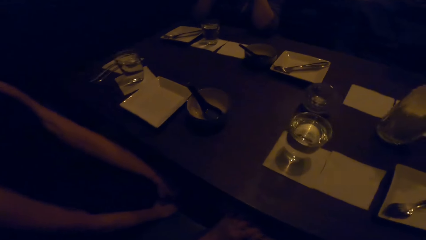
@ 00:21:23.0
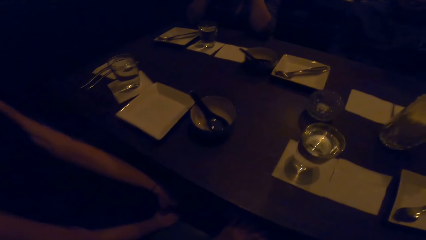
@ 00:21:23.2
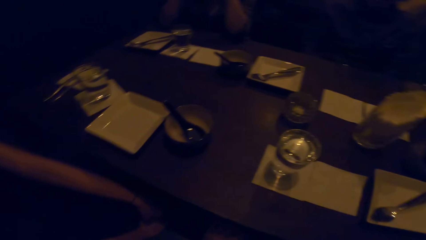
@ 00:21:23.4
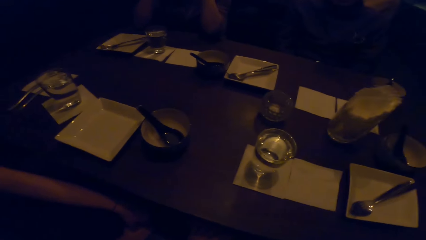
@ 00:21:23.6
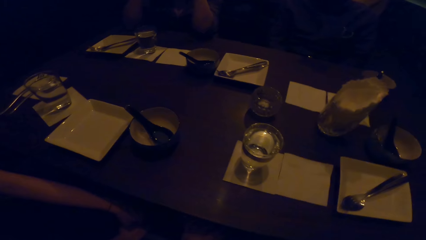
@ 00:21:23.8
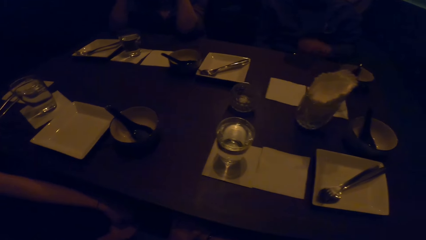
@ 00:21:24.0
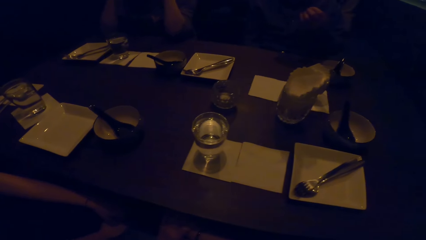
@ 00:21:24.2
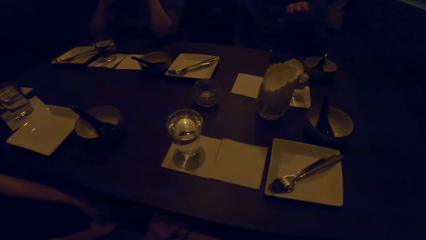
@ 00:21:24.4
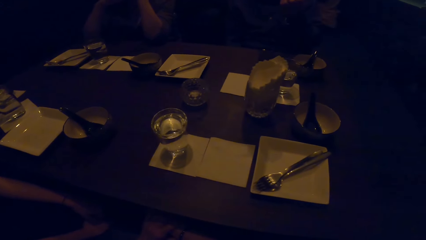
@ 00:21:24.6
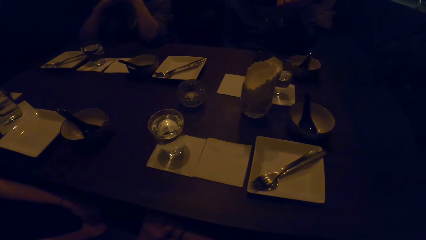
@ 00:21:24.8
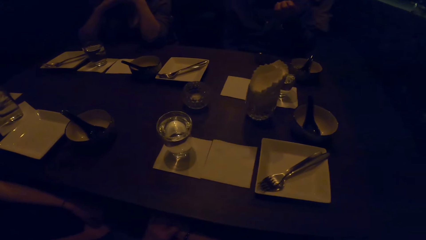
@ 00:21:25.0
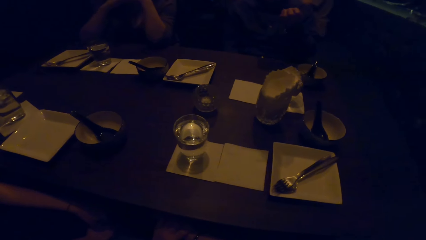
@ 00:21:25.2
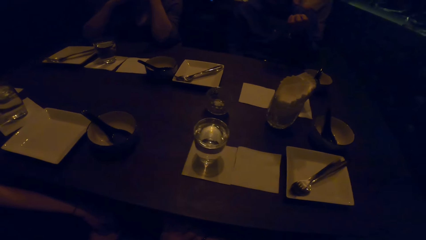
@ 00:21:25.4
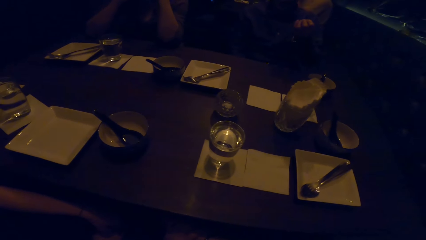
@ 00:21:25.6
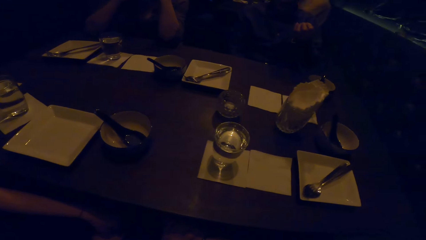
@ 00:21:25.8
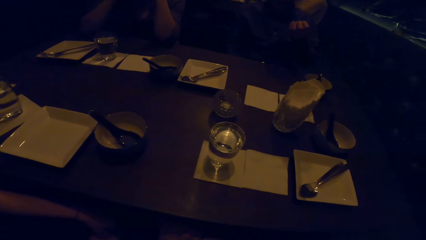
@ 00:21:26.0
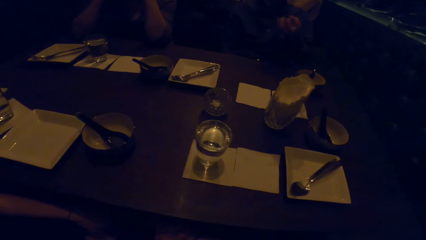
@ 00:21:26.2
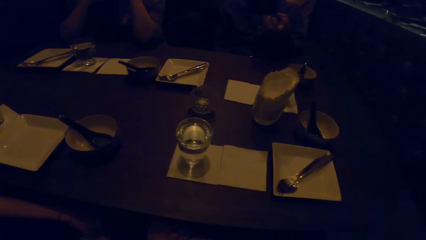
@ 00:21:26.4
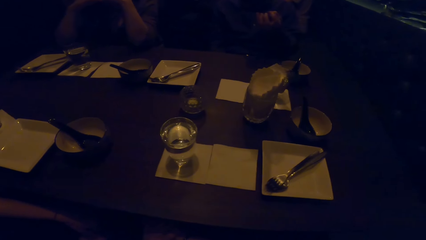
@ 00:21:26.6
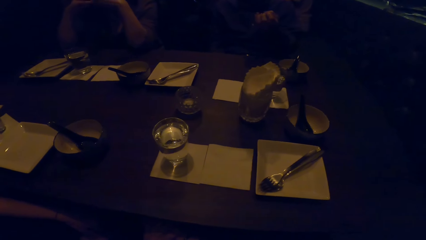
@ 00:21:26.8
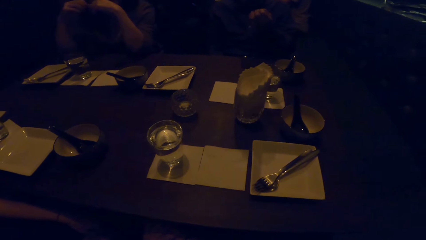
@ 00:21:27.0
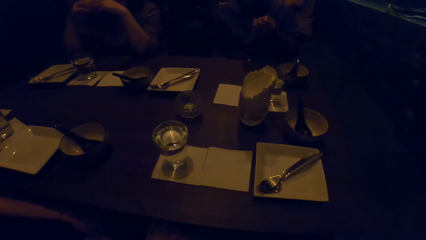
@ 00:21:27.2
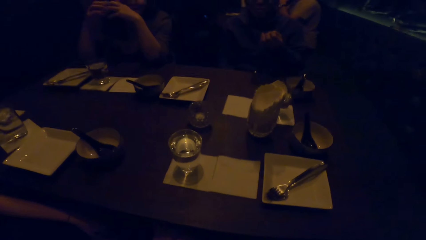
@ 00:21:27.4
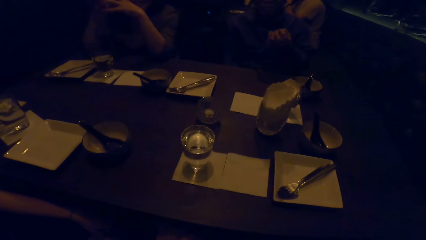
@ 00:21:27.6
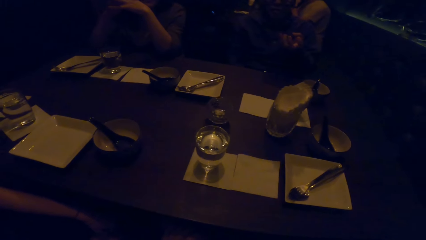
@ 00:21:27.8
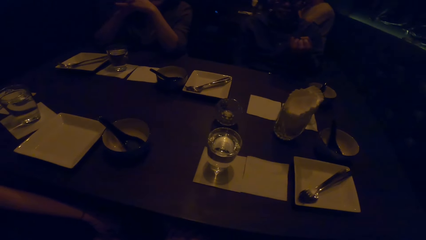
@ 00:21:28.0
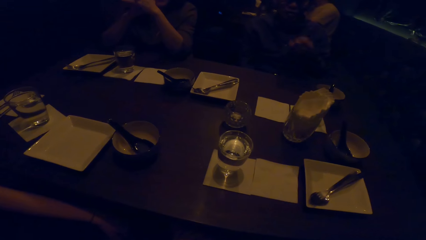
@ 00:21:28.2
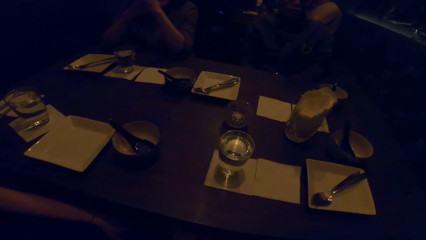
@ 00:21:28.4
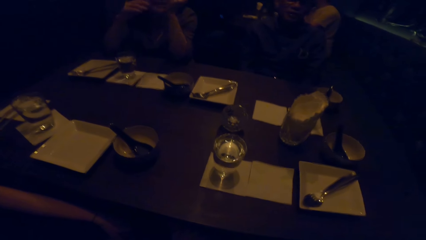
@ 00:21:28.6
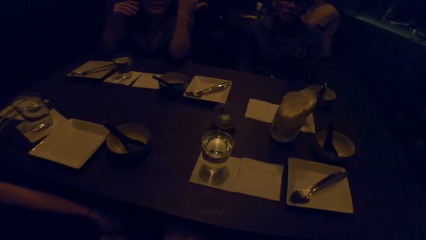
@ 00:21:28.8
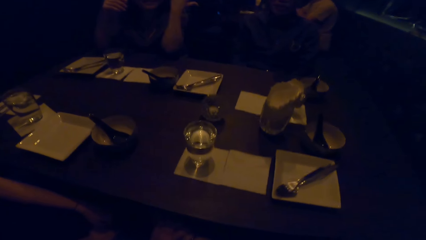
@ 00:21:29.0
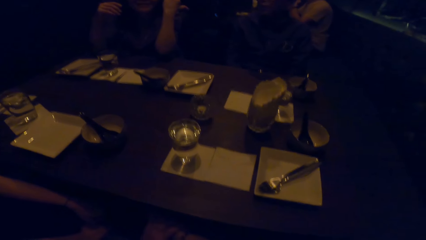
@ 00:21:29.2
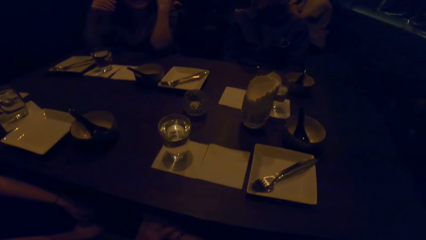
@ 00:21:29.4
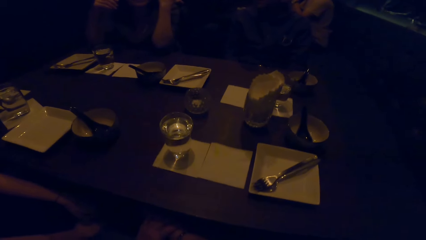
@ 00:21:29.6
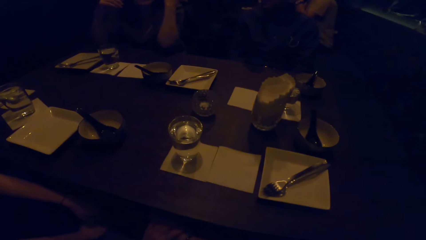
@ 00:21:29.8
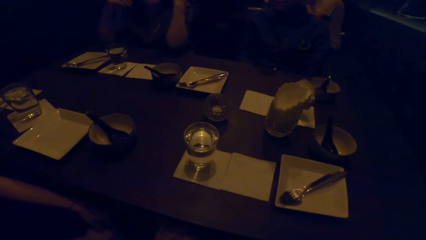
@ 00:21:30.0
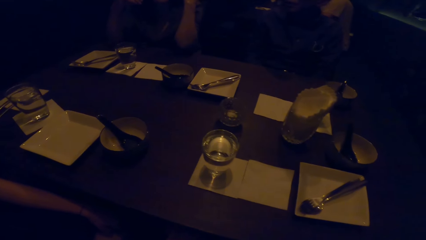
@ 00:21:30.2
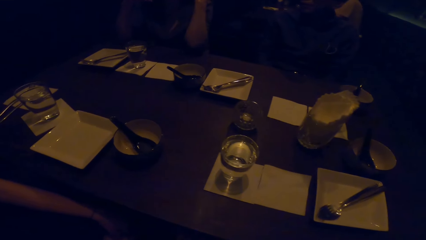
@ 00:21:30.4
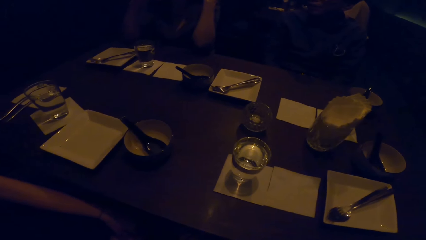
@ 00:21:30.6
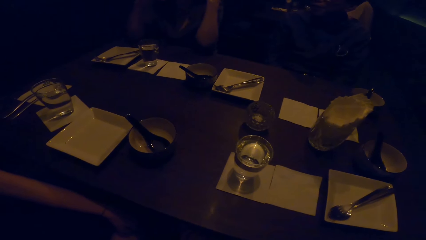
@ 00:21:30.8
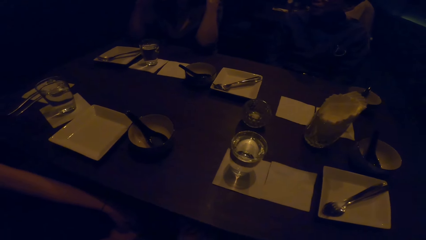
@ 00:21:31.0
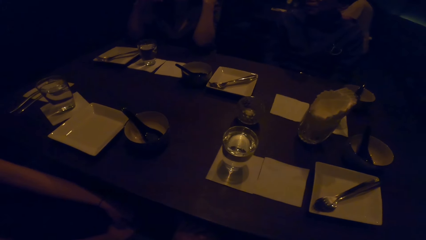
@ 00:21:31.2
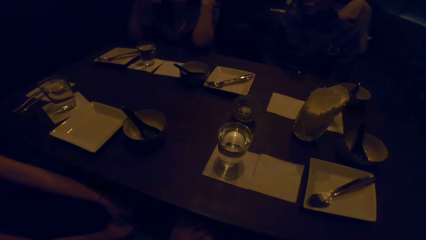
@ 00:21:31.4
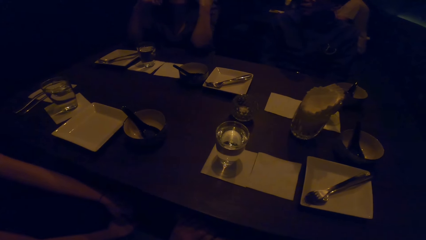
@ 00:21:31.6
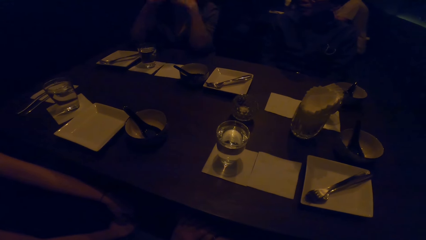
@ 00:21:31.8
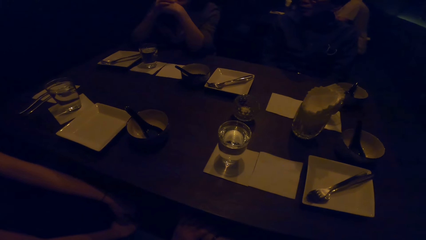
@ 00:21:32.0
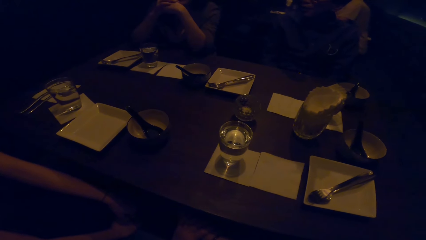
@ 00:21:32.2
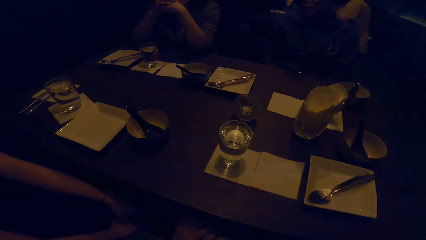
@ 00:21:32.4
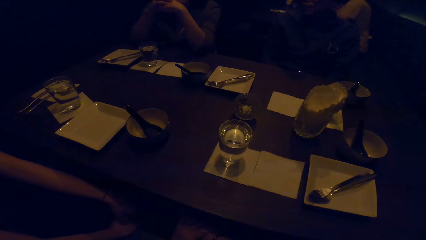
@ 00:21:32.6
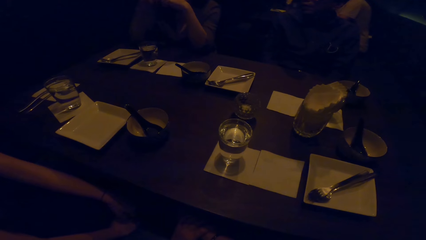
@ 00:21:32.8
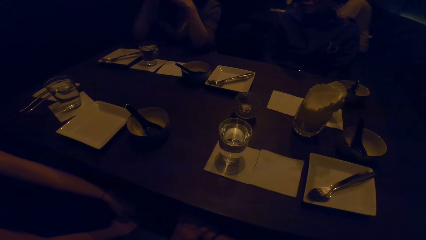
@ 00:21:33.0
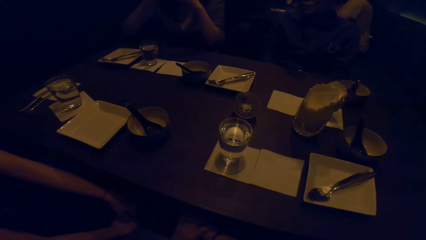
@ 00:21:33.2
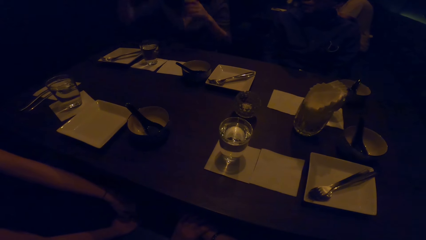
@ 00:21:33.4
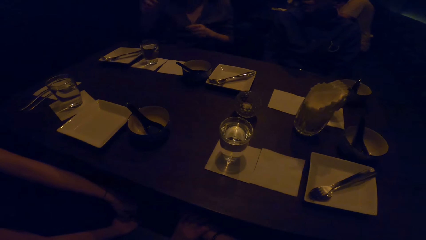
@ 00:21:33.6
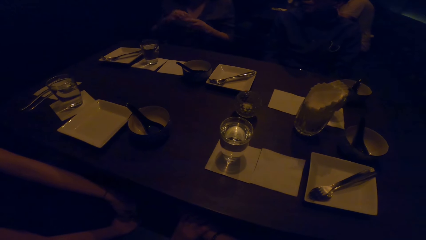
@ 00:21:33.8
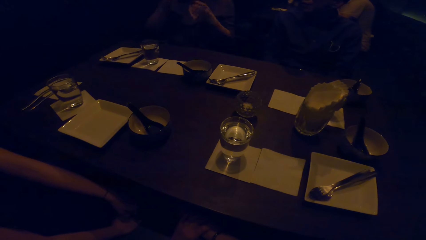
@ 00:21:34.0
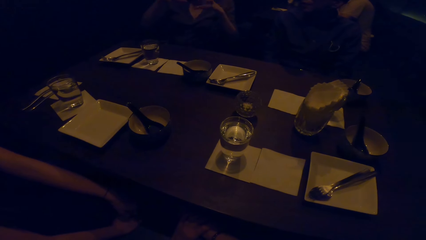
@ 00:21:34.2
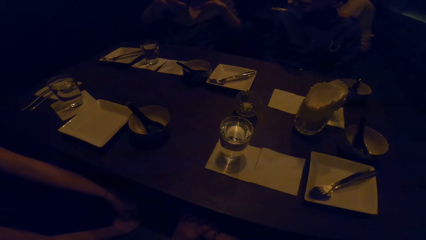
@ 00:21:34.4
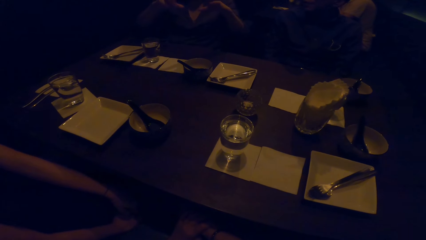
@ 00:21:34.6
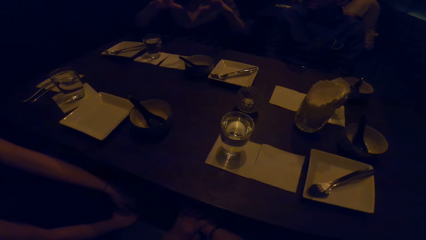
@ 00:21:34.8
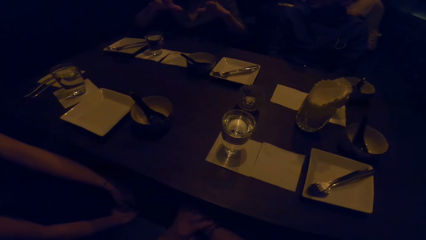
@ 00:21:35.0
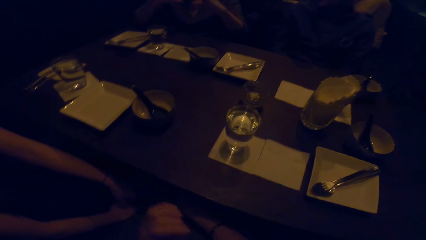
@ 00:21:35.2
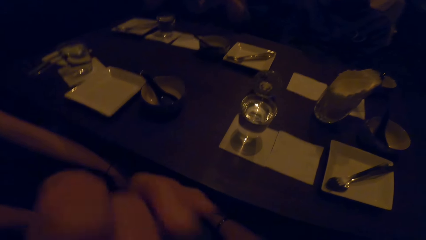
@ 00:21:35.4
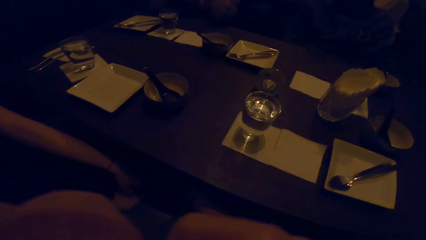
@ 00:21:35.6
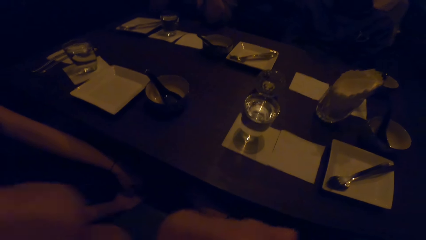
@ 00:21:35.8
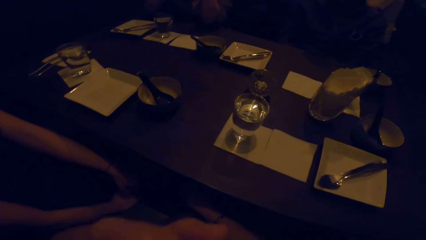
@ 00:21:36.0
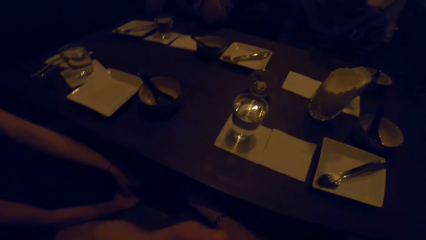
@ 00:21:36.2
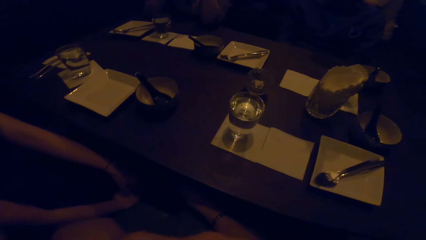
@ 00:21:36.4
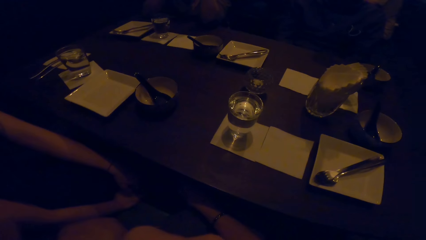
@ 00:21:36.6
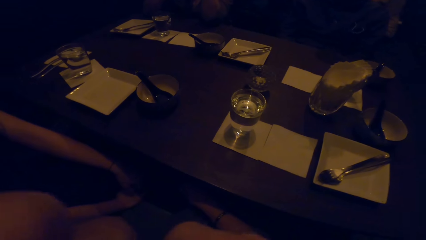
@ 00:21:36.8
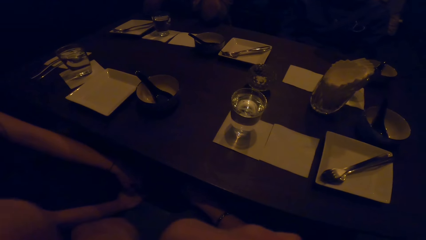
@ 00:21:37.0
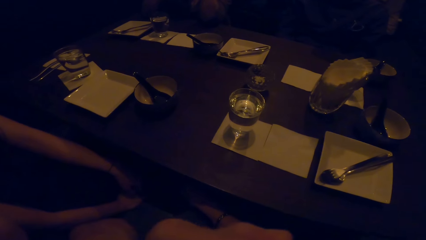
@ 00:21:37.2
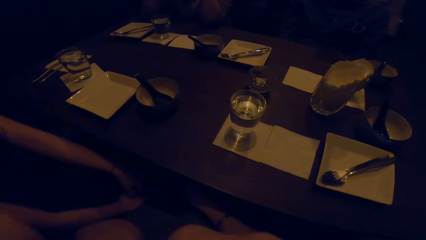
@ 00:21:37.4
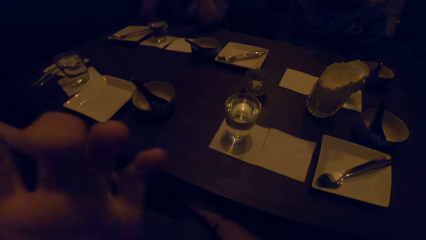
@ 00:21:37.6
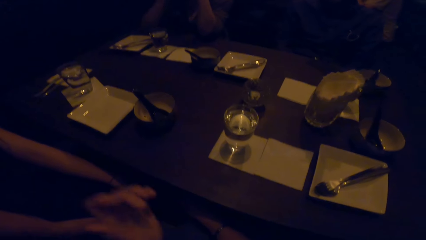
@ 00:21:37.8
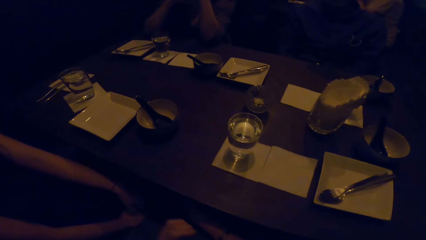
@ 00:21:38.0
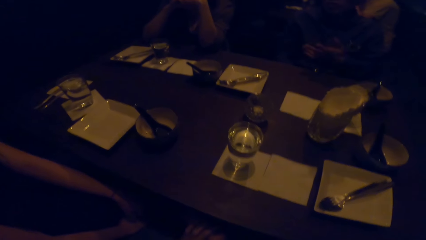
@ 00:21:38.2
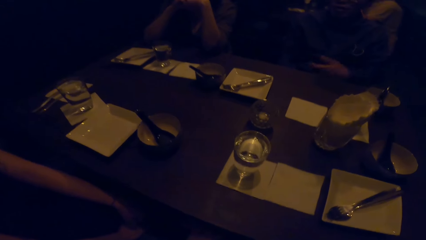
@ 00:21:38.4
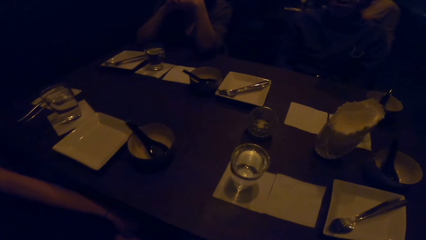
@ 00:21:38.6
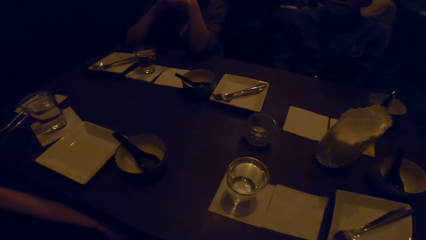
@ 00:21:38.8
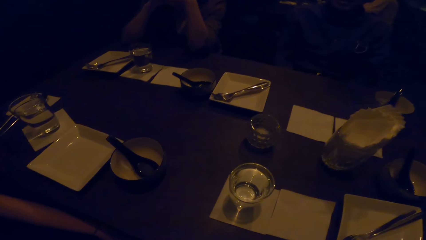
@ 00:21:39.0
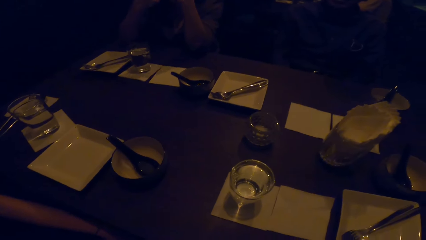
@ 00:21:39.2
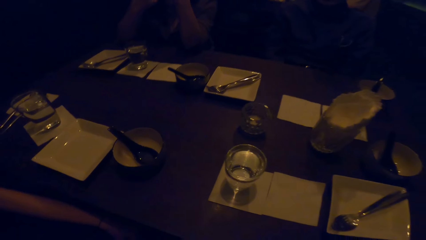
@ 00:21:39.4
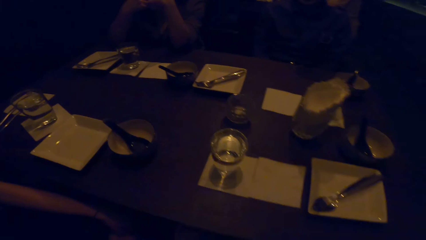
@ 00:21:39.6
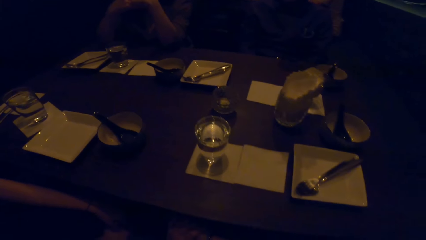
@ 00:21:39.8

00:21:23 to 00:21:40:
A man talks to his colleagues. A woman talks to the man. The camera wearer adjusts a camera. They talk to another woman.
